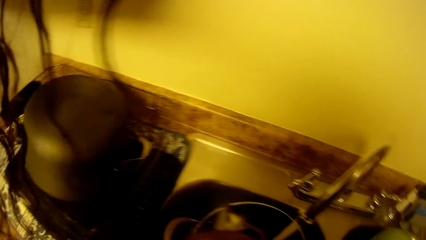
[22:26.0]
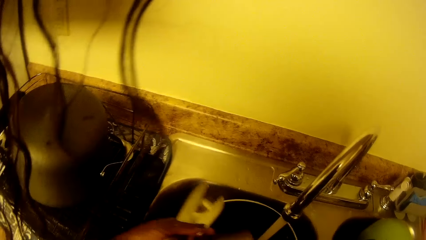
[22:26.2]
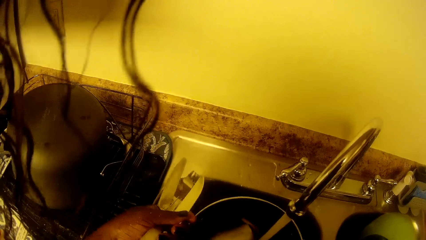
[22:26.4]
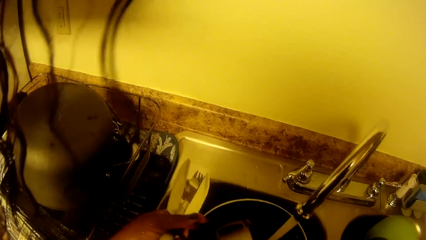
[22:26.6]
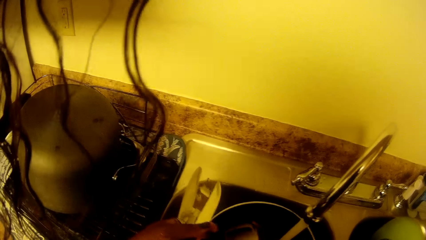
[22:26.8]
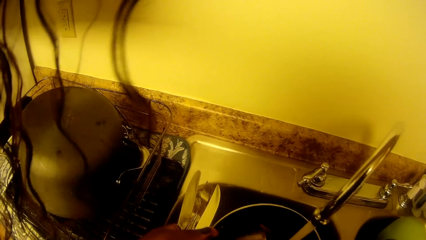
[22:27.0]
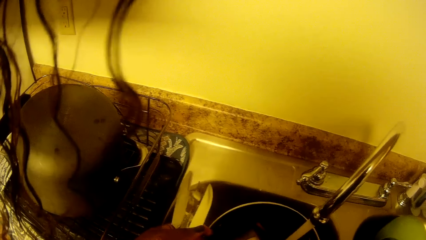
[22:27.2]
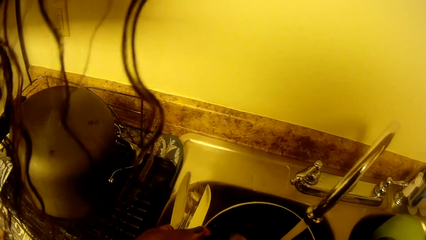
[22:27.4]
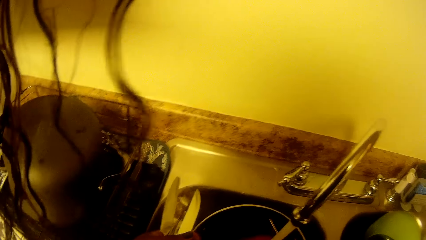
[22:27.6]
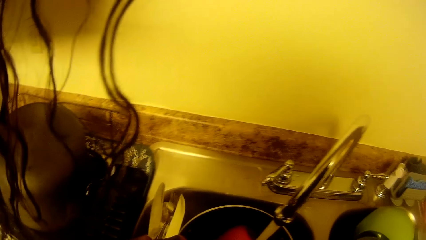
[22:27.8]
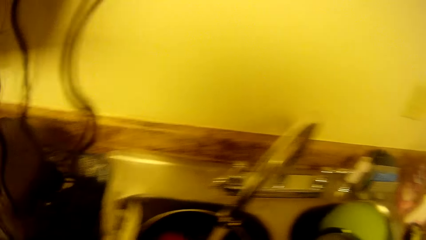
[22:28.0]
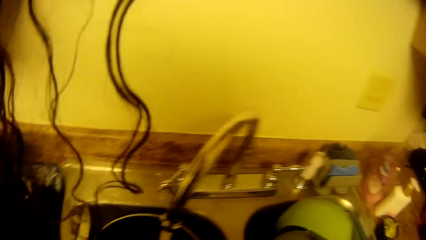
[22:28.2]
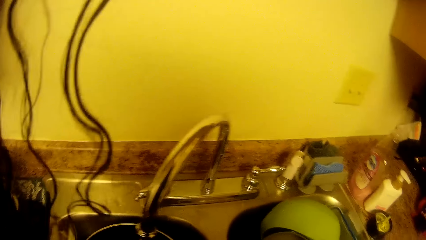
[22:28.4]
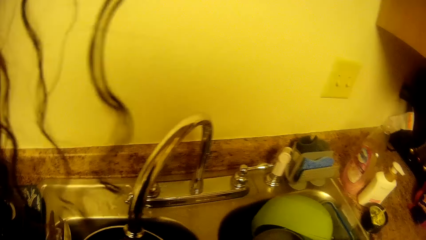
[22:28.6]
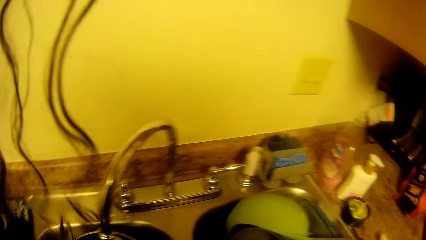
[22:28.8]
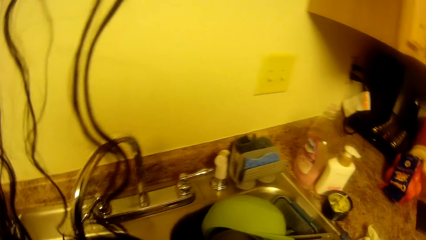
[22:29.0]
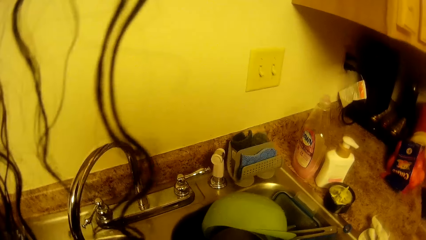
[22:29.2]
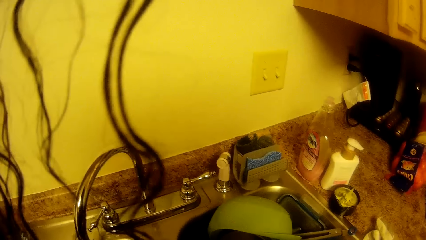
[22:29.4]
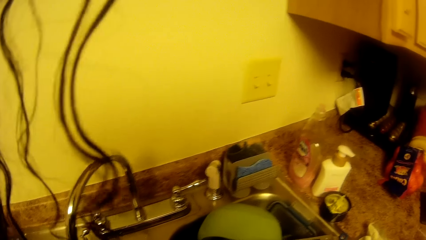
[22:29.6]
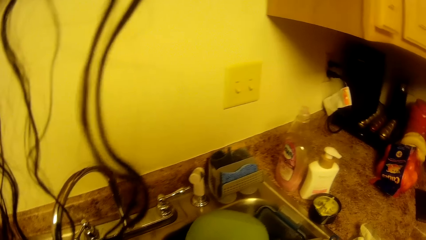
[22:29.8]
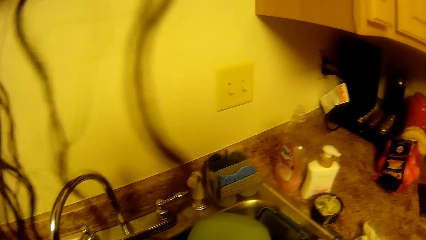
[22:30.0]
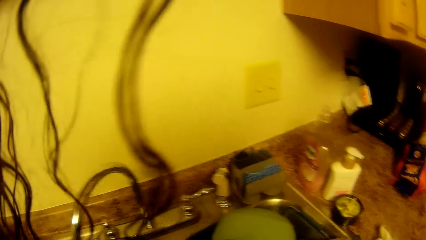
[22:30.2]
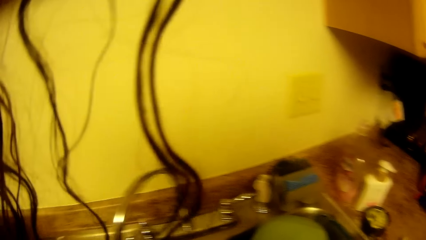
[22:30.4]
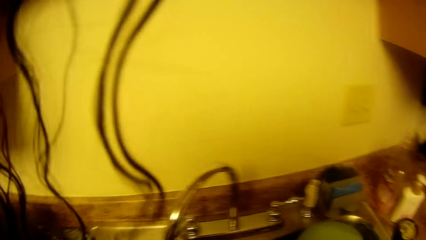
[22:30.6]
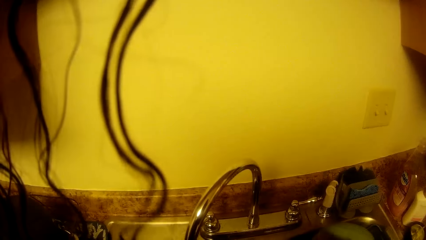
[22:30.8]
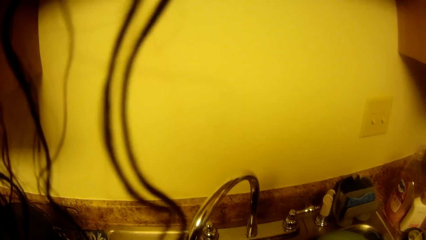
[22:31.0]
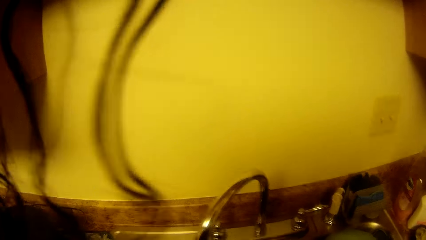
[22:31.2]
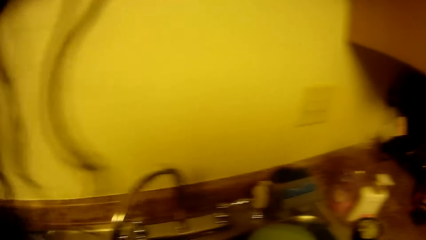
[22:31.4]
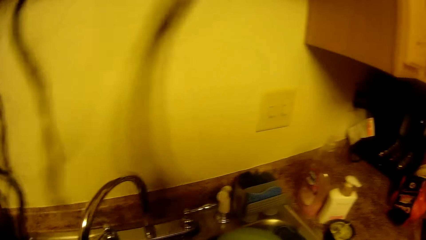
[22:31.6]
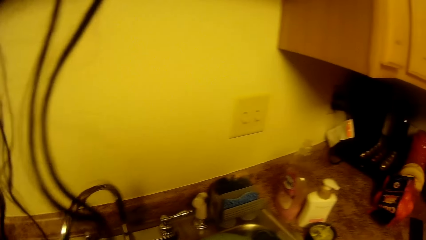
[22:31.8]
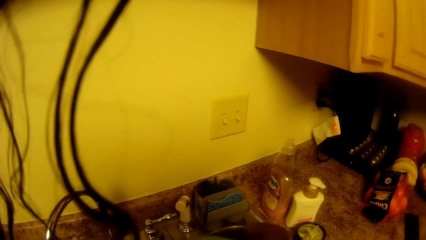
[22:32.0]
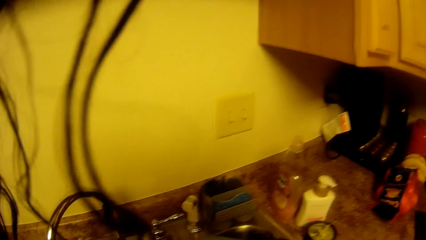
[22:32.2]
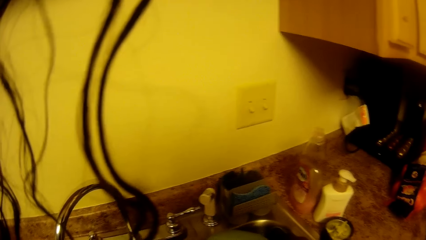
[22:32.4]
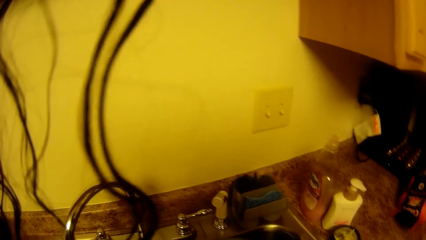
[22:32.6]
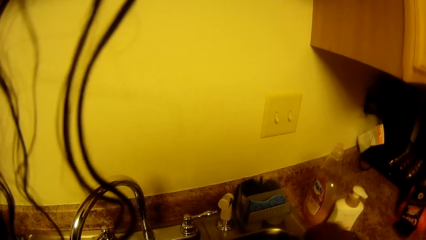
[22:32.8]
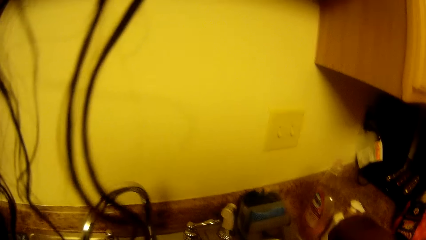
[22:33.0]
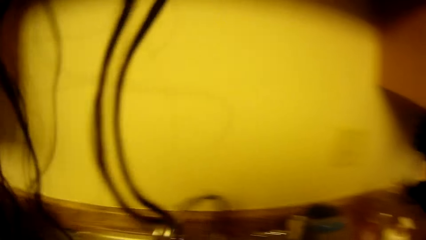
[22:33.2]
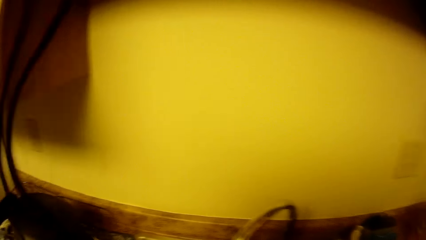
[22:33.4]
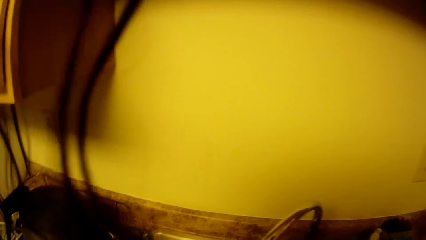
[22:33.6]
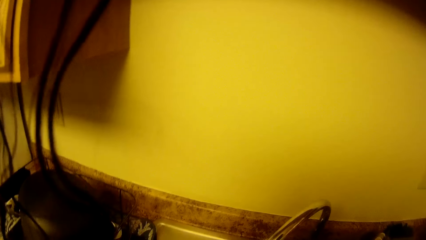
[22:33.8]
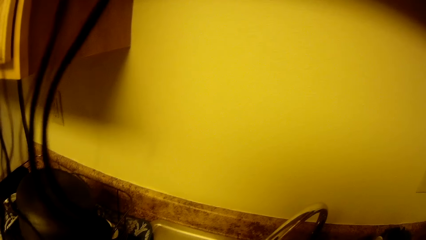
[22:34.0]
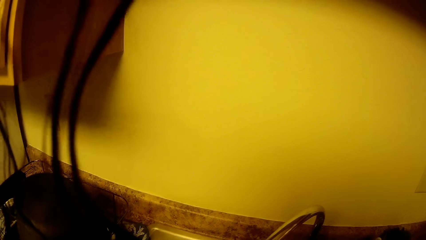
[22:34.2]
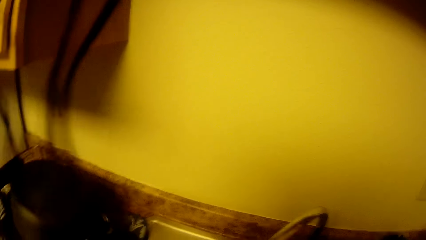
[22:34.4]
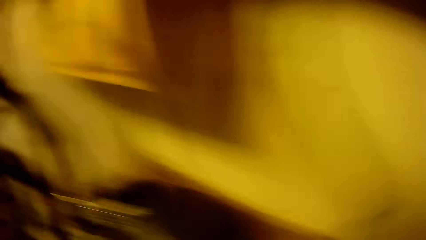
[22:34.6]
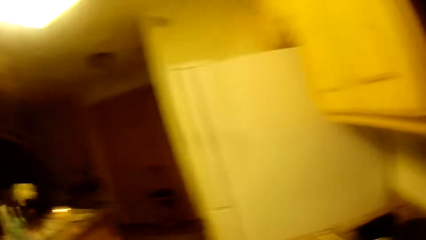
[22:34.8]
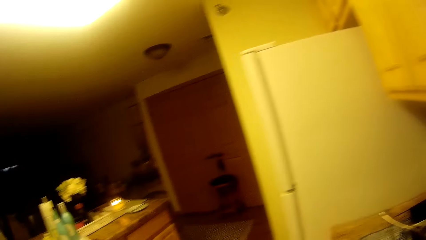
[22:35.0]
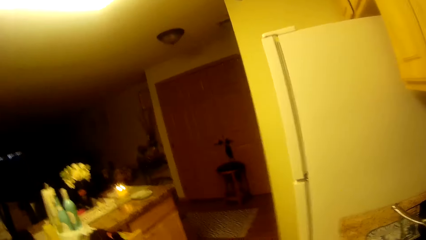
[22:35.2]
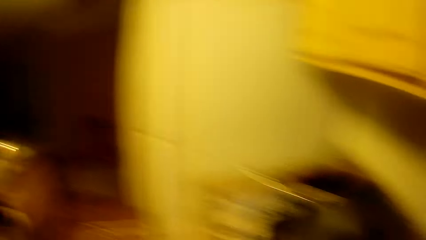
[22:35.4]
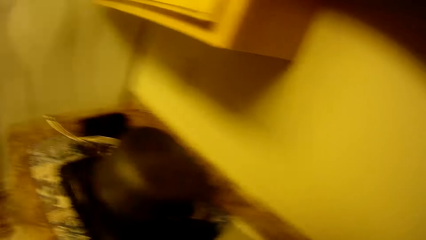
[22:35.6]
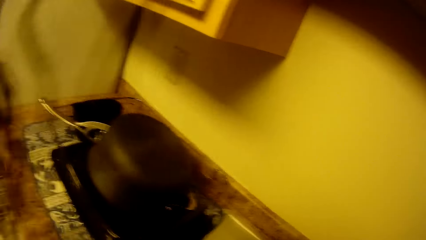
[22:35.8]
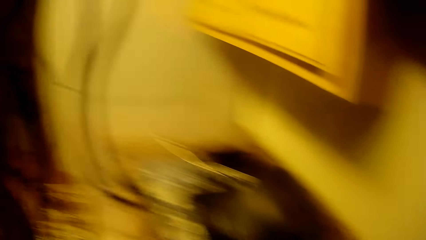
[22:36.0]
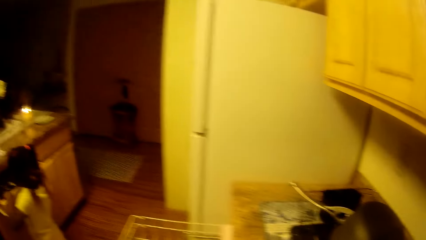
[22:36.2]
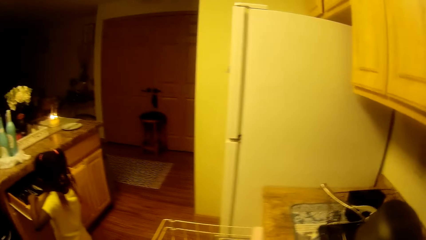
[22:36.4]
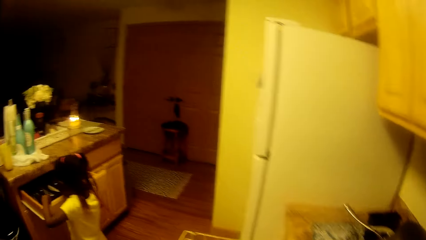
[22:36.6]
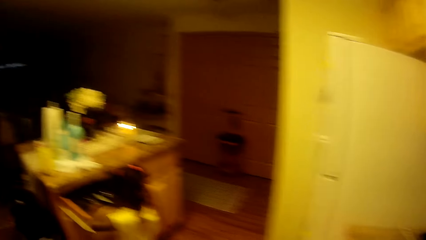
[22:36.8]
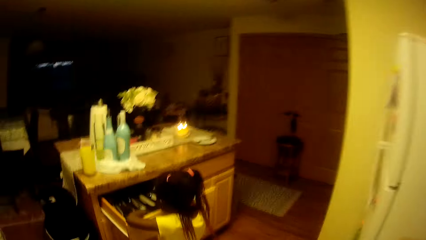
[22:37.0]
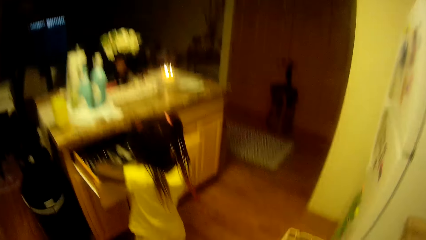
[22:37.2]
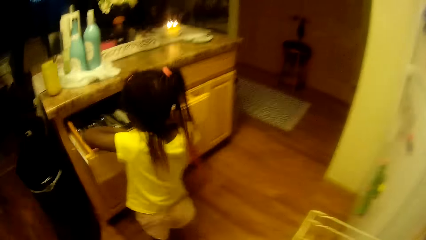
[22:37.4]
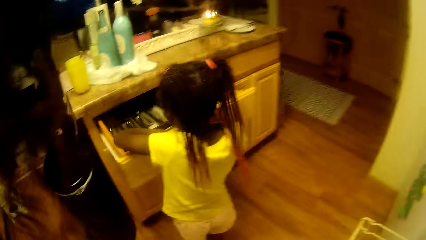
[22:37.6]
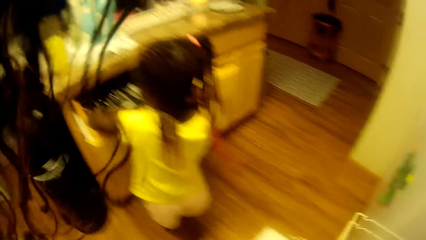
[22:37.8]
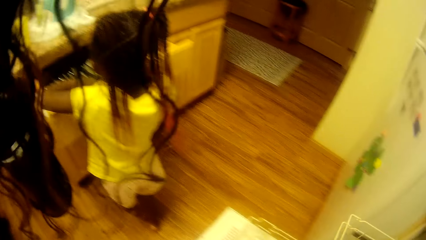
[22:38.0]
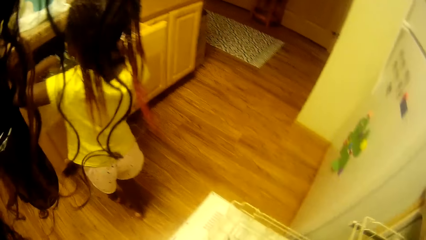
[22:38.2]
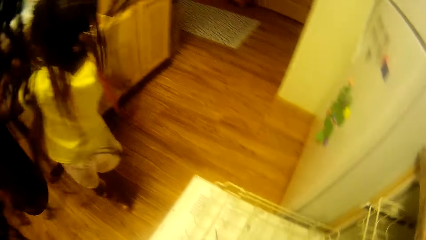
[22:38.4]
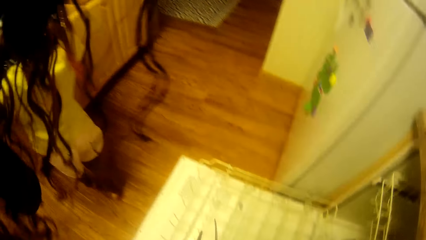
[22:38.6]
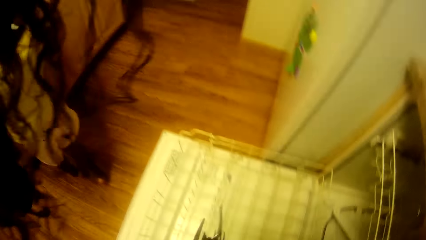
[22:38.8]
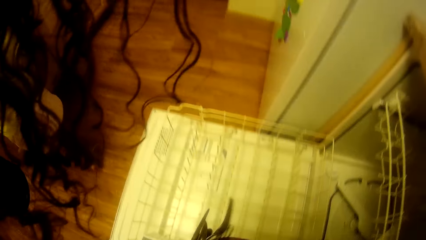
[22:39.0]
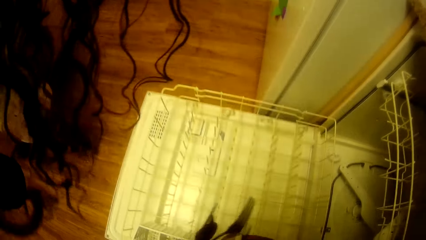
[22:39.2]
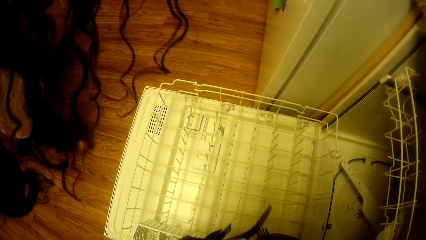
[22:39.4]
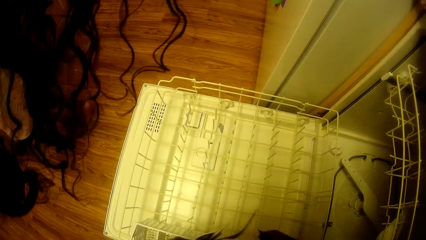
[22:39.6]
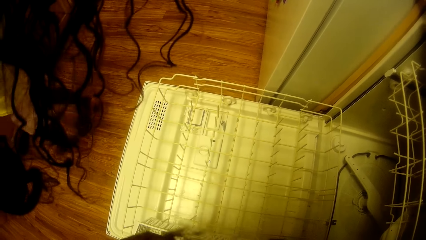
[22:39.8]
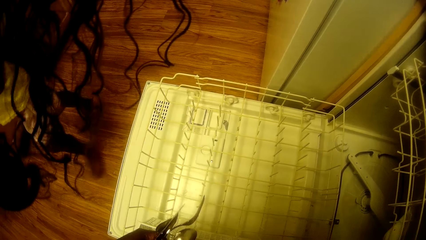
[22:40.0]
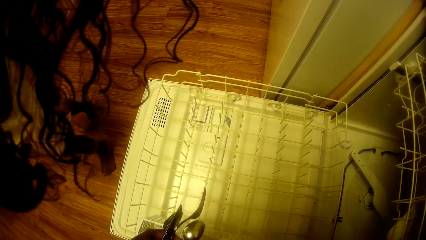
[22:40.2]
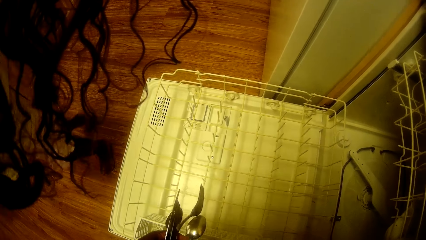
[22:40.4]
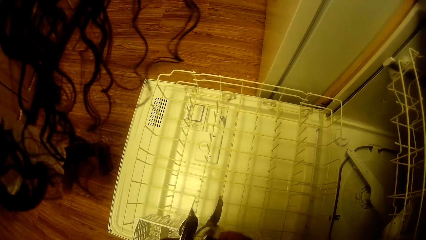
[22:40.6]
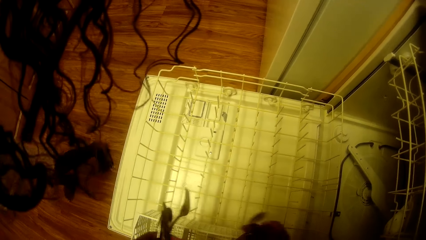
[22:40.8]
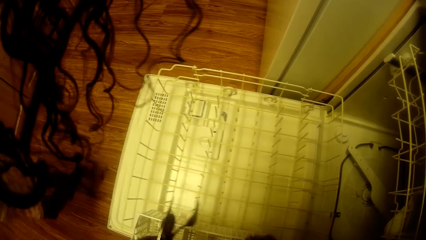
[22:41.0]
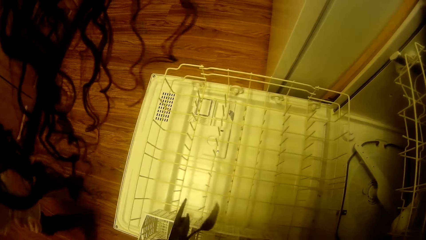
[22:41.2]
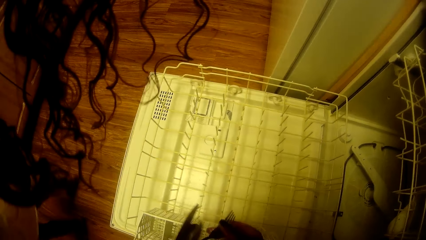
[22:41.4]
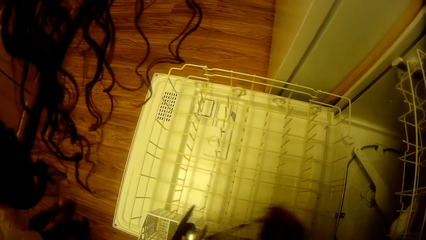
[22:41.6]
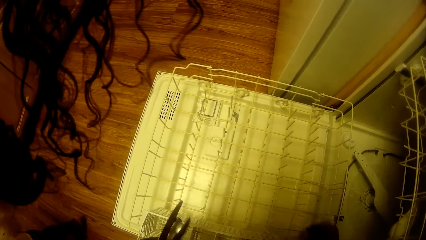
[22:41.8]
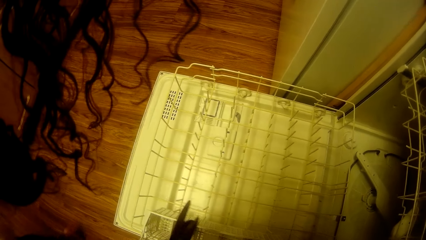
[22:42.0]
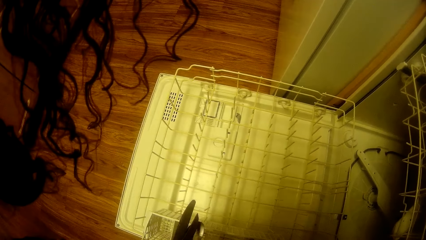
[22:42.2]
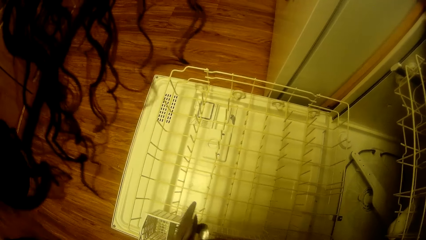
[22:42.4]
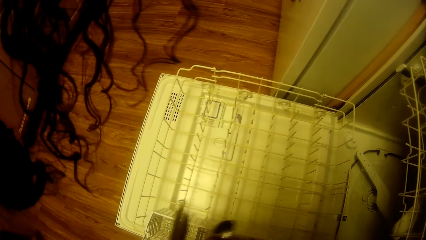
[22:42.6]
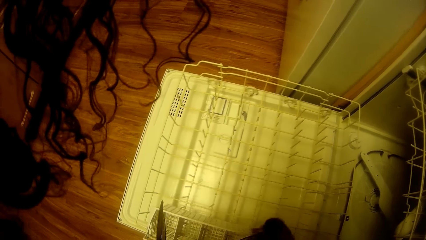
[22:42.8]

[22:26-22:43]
The camera wearer lifts up cutlery. She looks at the other sink. A girl converses with the camera wearer. The camera wearer looks back and forth. The girl checks the cutlery in the drawer with her hands. The camera wearer bends down. She looks at the girl. She pushes a basket into the dishwasher. She puts the cutlery into the dishwasher with her hands.
